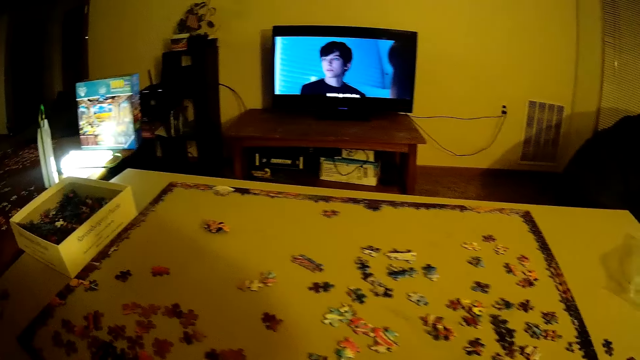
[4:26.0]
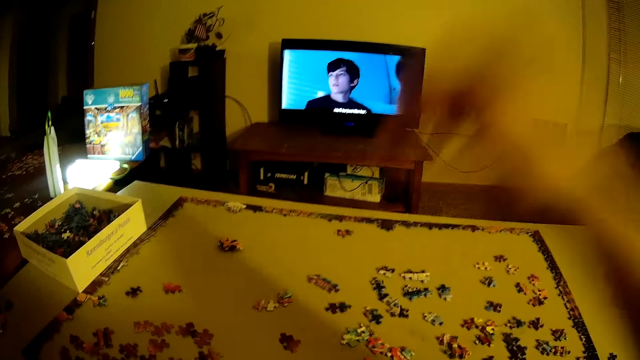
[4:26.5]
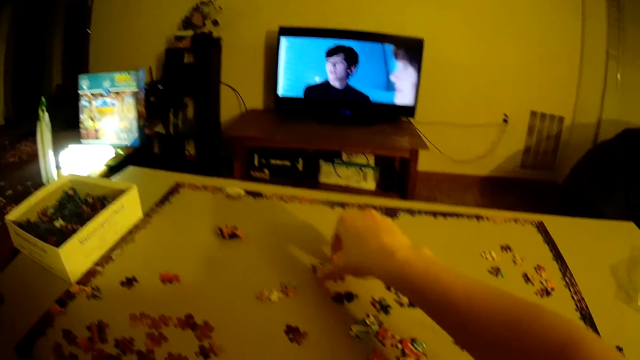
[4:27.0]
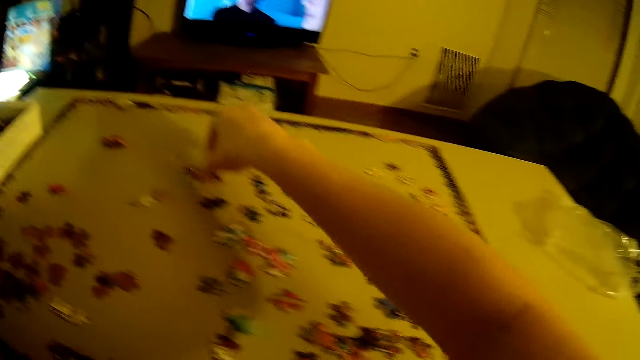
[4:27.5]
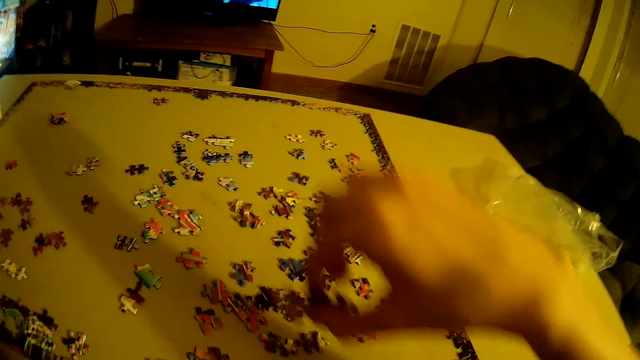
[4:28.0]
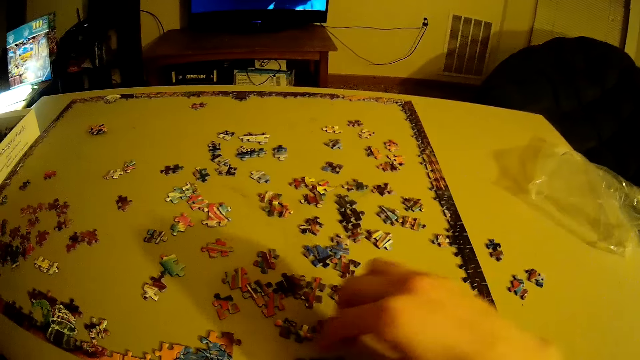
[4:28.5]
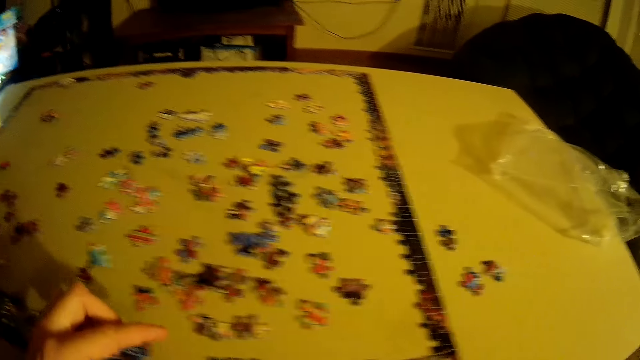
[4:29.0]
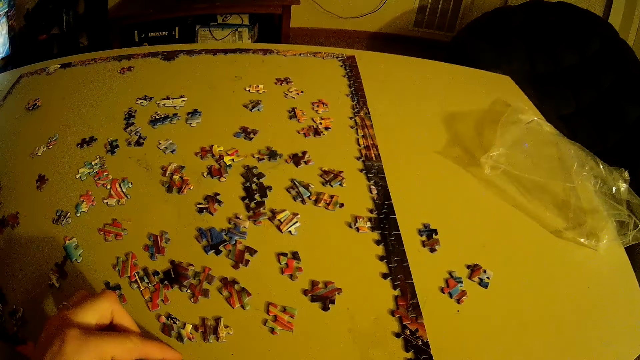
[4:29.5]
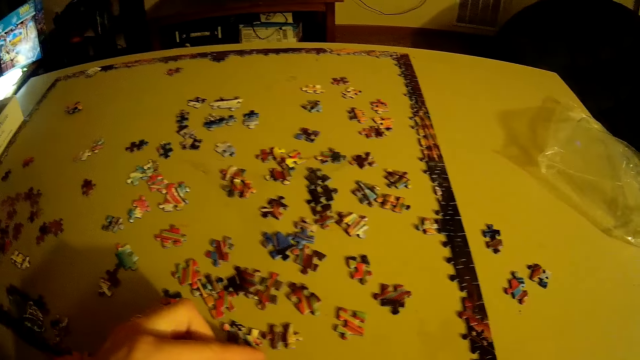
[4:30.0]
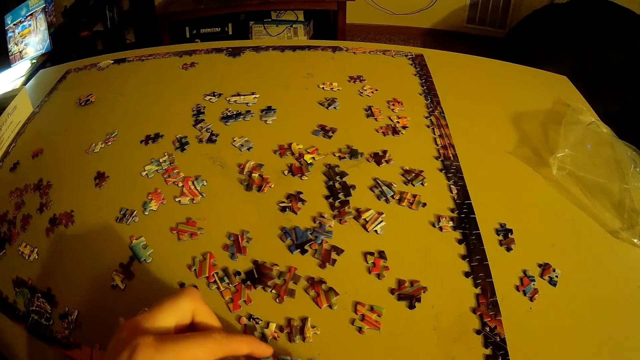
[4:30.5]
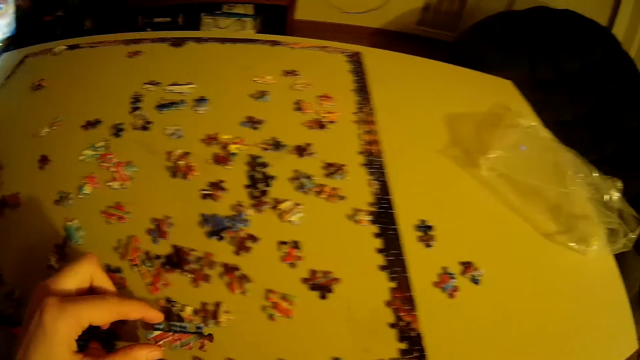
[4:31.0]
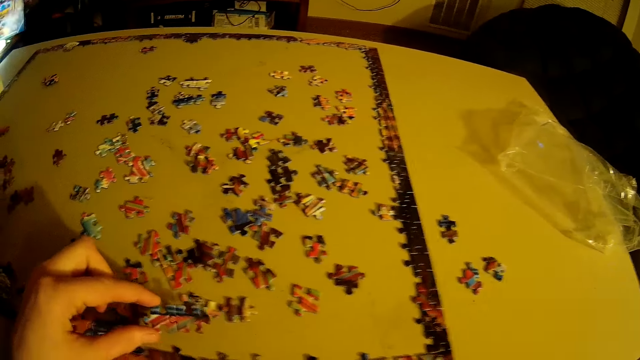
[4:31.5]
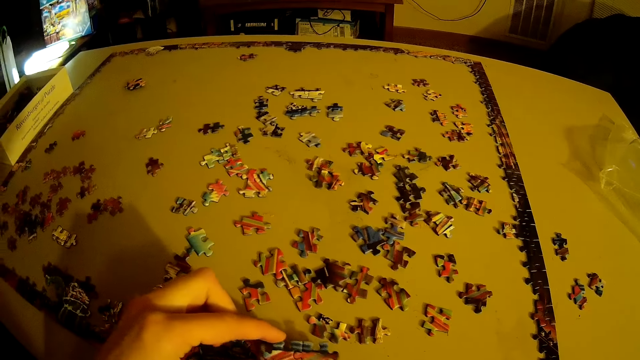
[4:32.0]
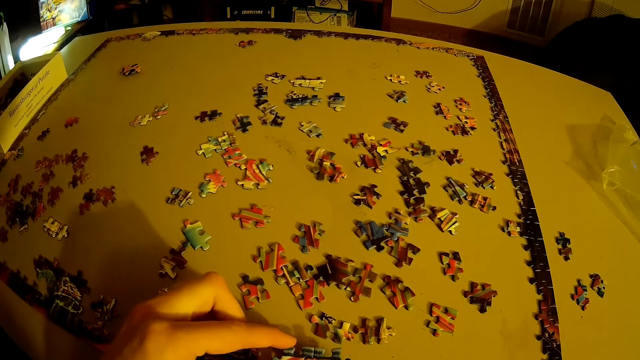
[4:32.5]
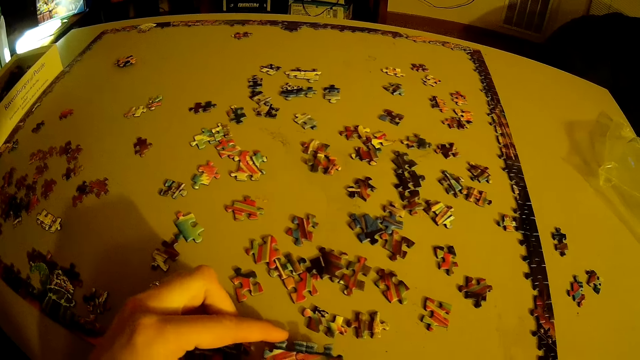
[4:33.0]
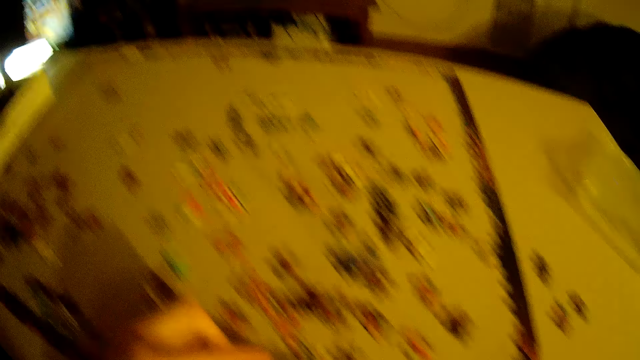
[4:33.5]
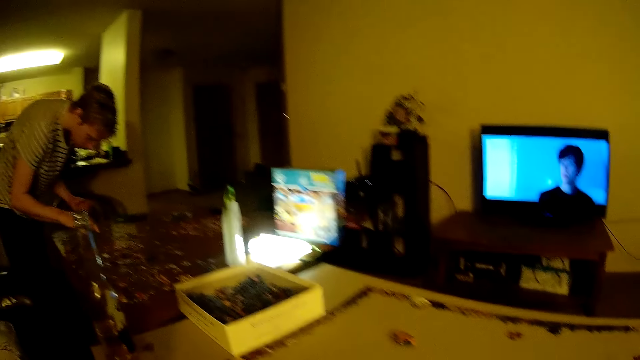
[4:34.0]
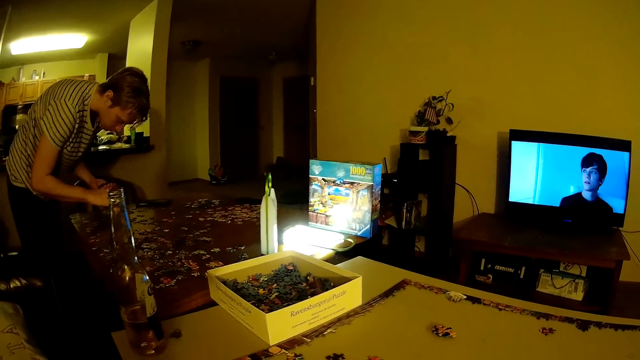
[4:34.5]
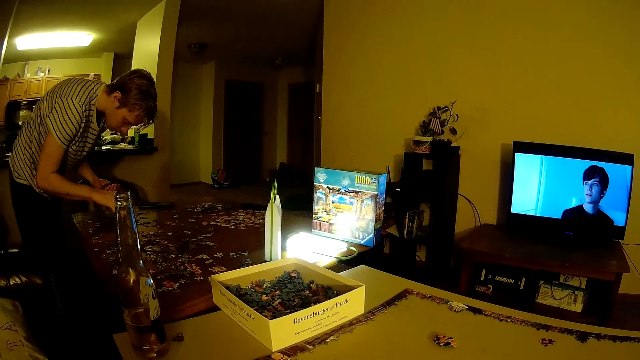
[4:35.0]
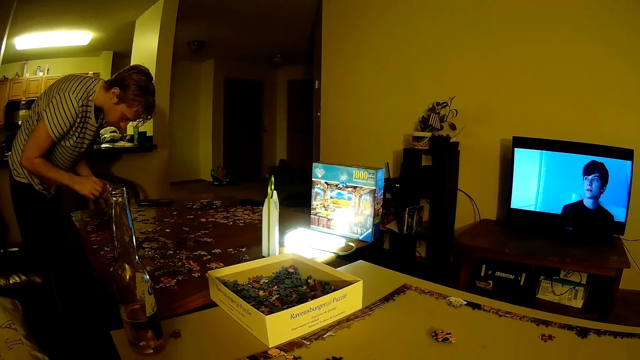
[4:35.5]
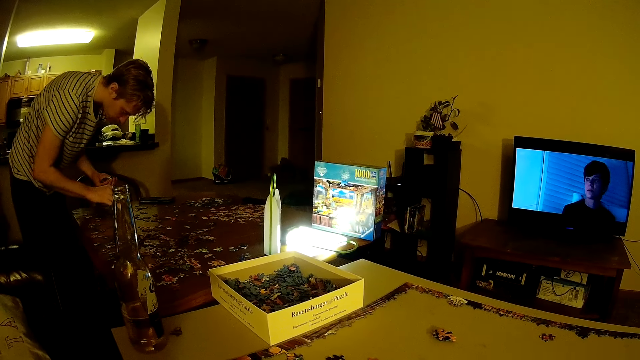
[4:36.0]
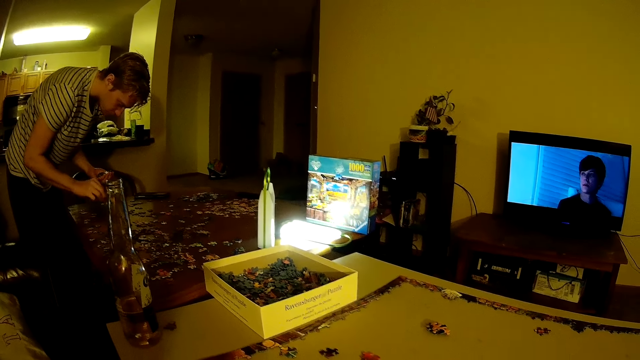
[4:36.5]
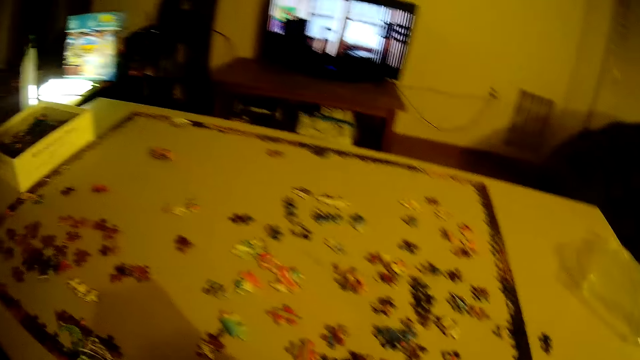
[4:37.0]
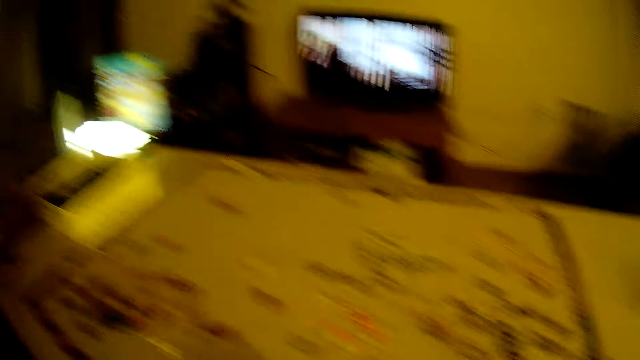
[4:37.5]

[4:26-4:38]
The camera wearer takes a puzzle piece. They put the puzzle piece on the table and take the puzzle piece.

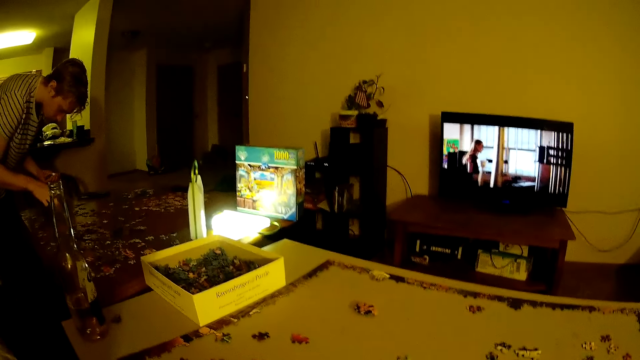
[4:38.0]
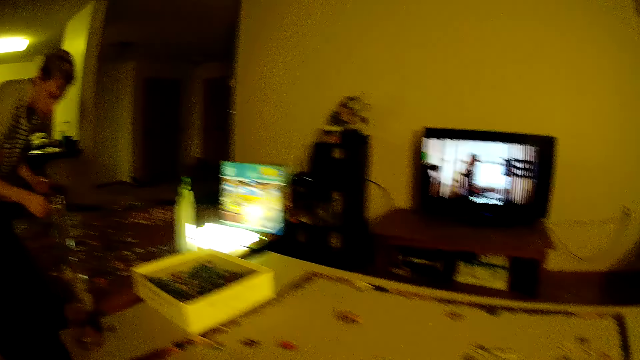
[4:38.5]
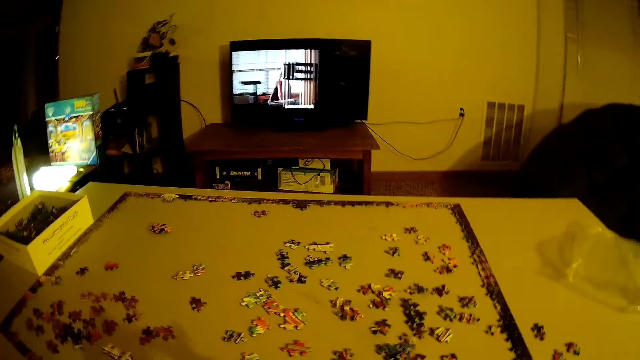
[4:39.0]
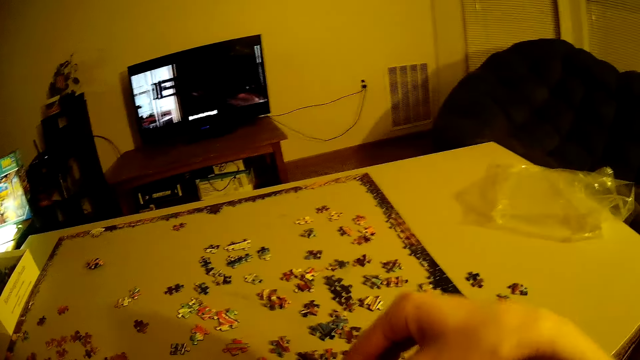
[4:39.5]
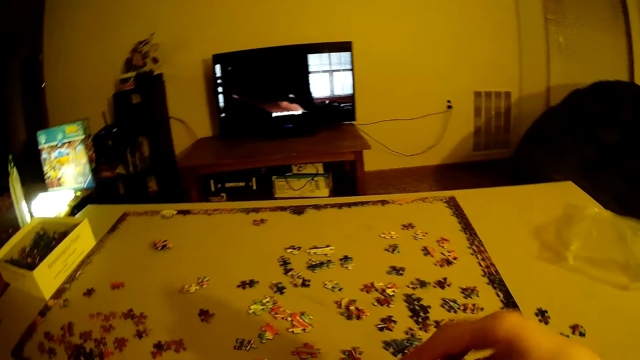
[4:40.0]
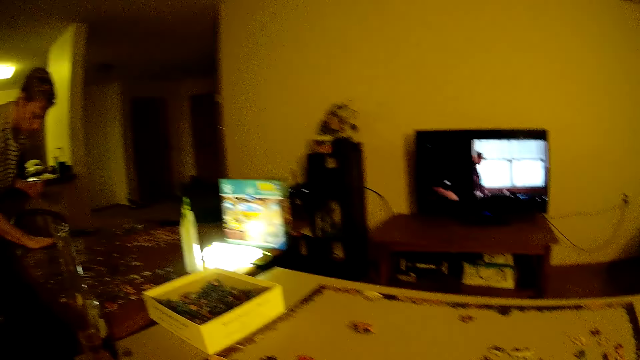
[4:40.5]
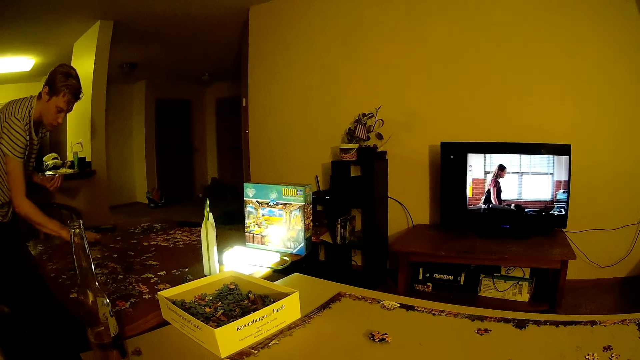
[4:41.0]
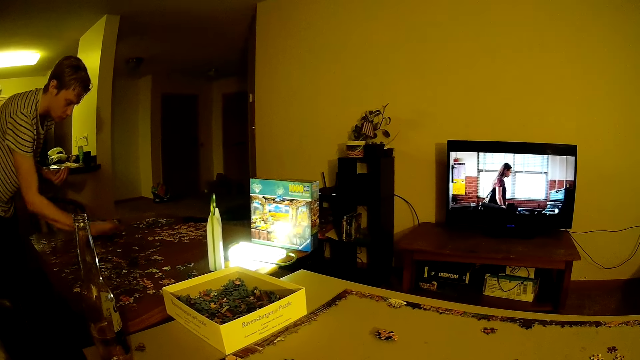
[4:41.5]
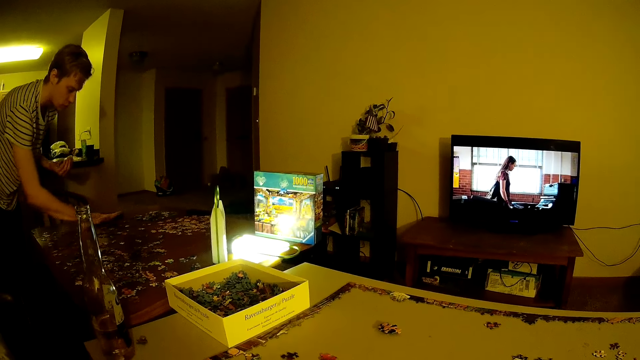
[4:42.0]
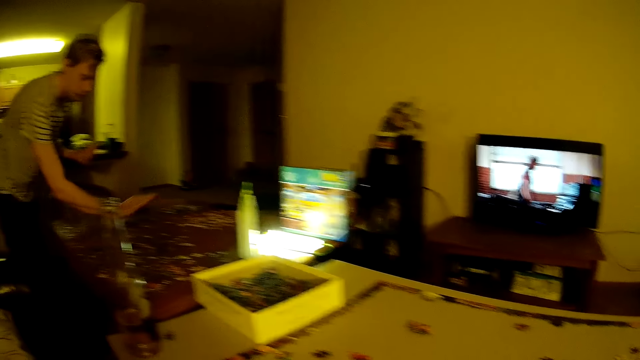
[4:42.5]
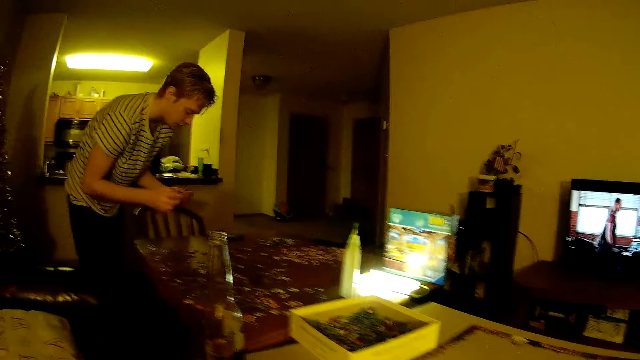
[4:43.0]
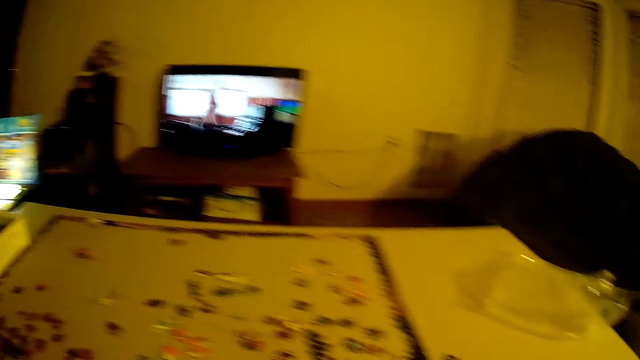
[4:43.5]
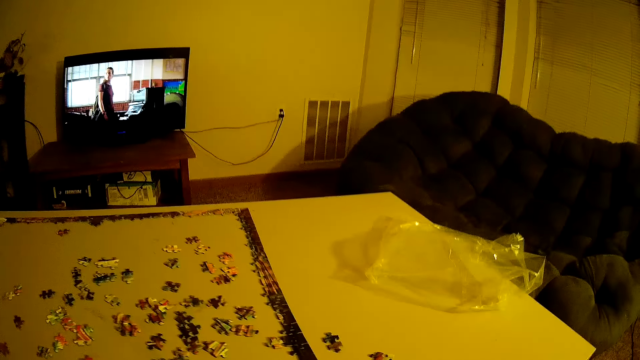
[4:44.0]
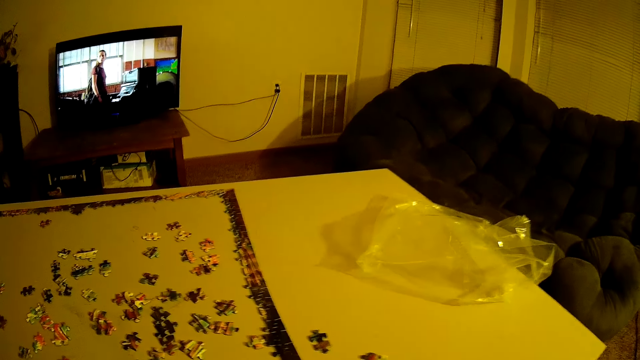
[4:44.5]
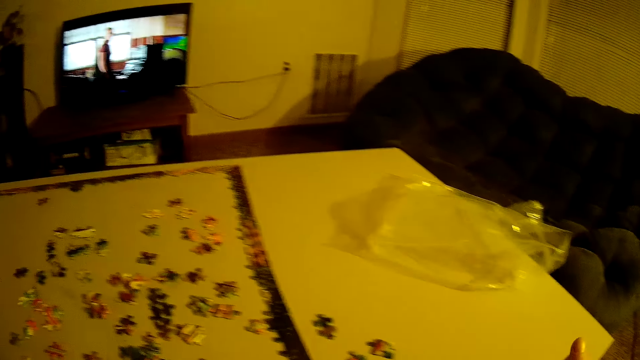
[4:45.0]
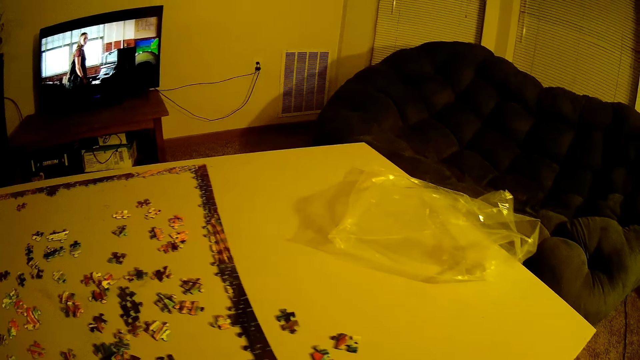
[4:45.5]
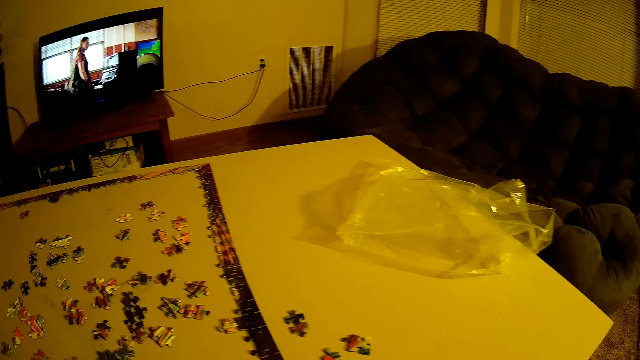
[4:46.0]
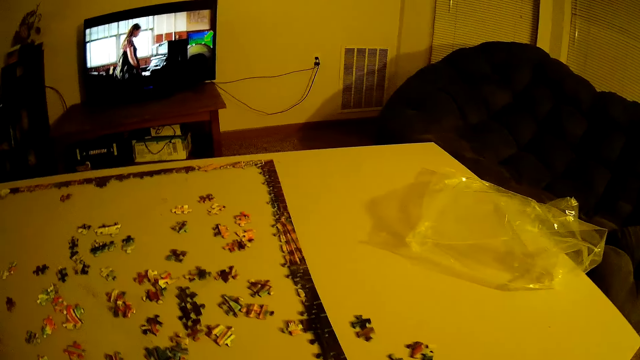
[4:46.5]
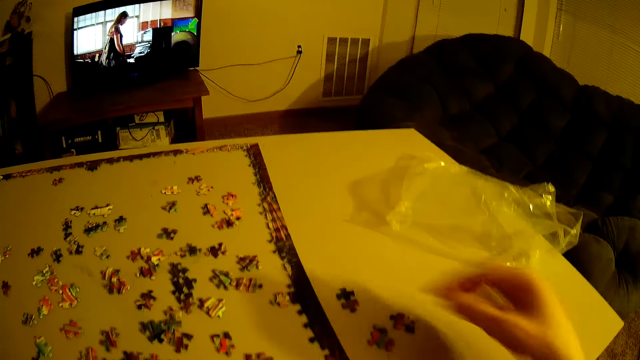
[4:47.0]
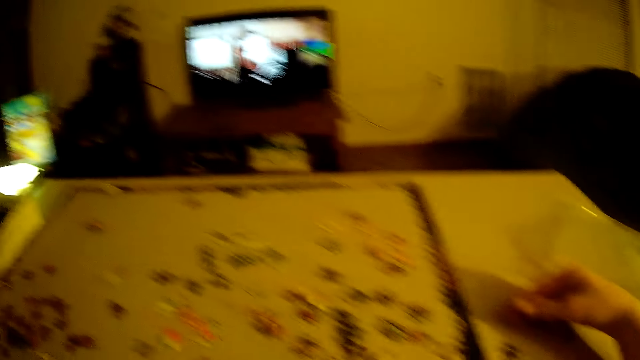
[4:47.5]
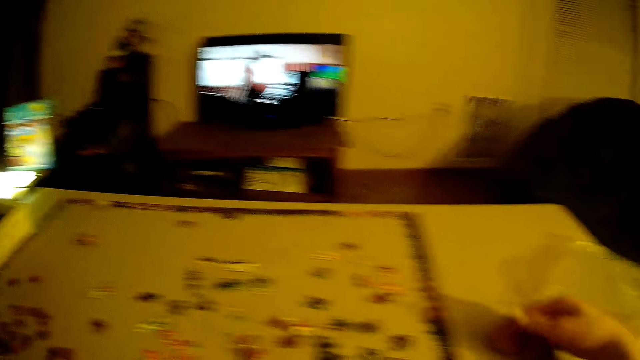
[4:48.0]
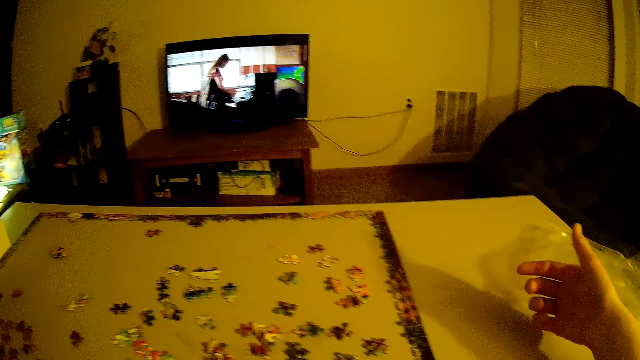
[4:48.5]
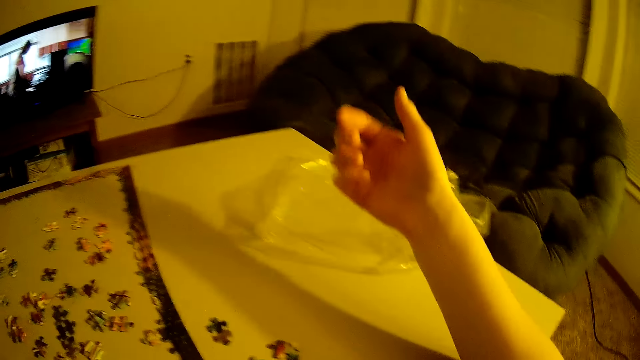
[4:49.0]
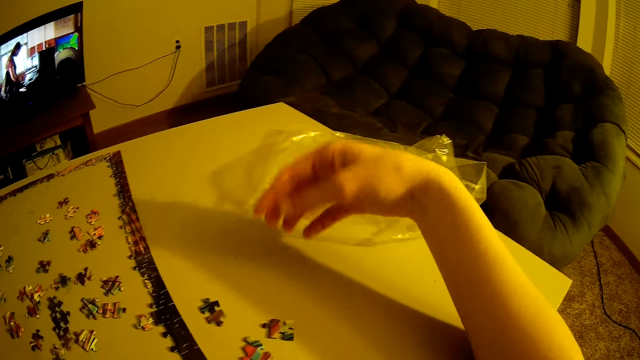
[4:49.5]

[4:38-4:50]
The camera wearer stretches a hand towards the puzzle pieces.
